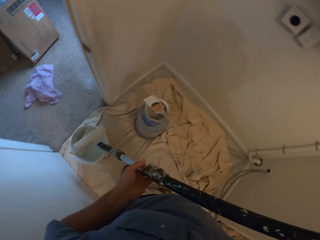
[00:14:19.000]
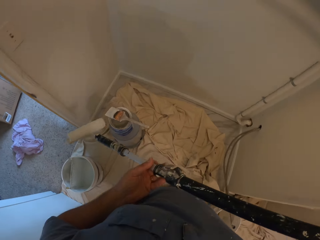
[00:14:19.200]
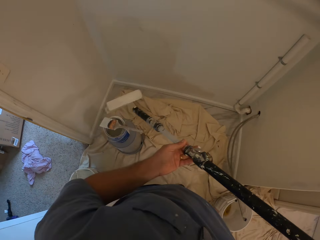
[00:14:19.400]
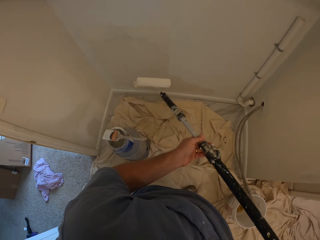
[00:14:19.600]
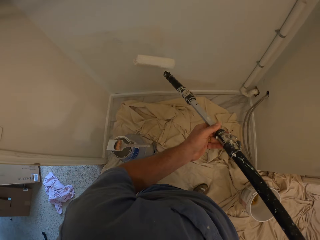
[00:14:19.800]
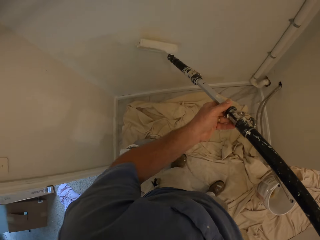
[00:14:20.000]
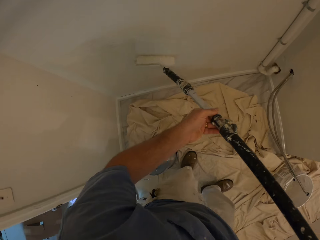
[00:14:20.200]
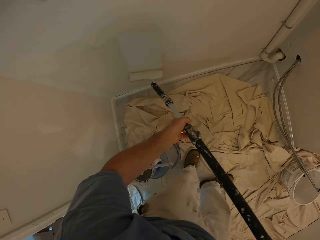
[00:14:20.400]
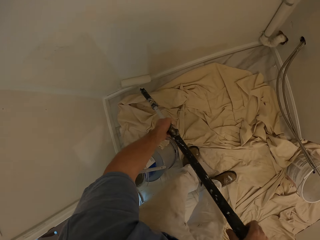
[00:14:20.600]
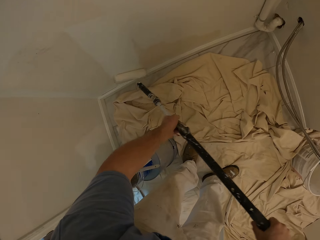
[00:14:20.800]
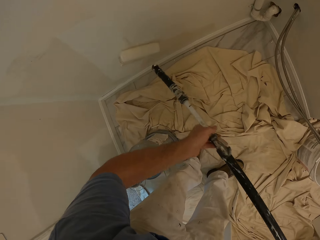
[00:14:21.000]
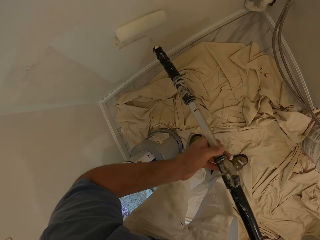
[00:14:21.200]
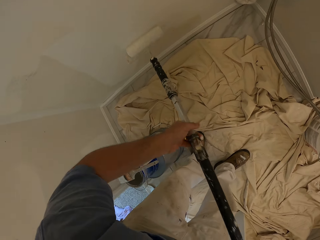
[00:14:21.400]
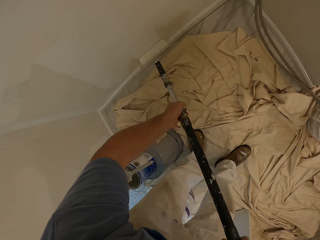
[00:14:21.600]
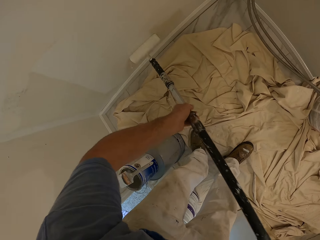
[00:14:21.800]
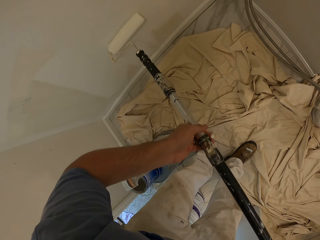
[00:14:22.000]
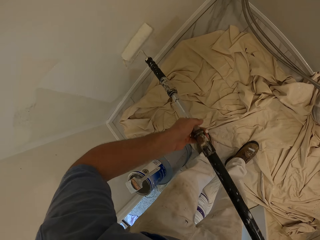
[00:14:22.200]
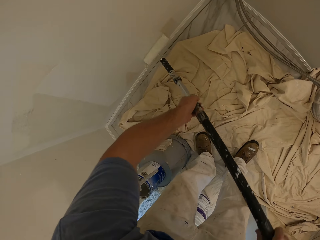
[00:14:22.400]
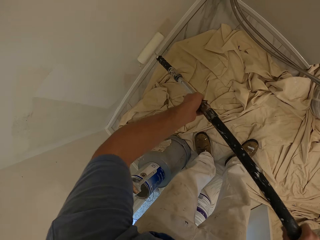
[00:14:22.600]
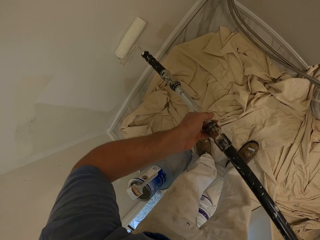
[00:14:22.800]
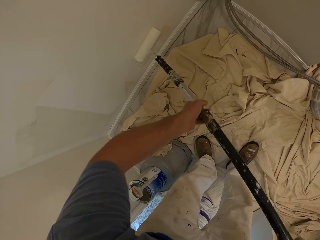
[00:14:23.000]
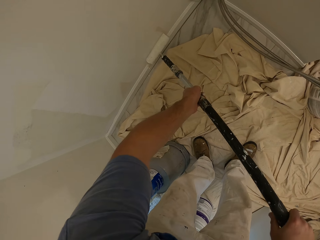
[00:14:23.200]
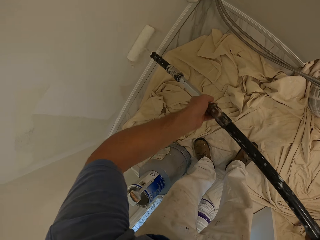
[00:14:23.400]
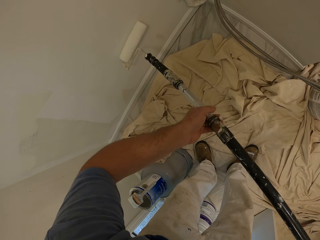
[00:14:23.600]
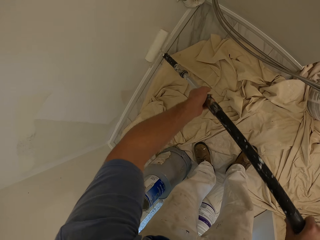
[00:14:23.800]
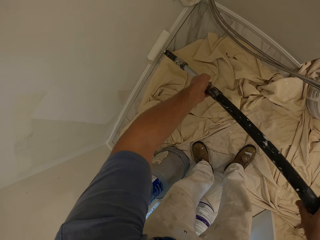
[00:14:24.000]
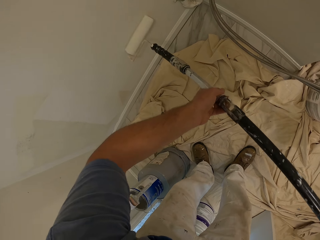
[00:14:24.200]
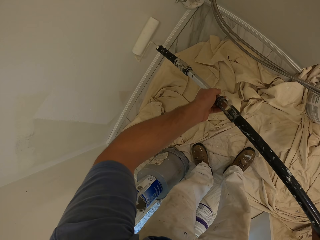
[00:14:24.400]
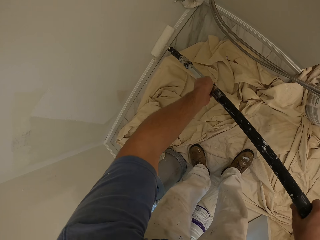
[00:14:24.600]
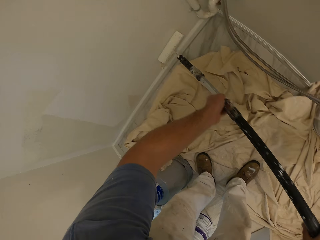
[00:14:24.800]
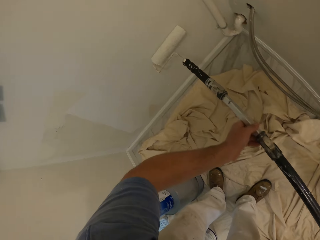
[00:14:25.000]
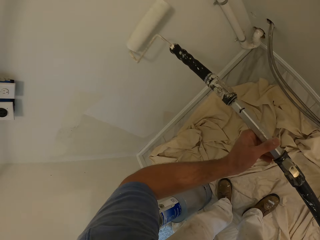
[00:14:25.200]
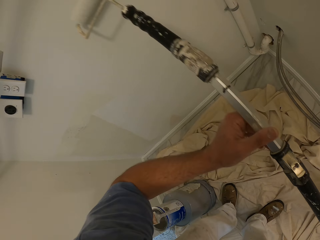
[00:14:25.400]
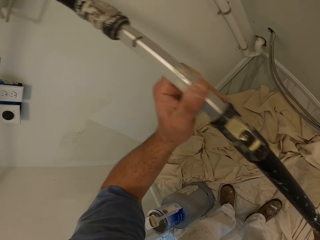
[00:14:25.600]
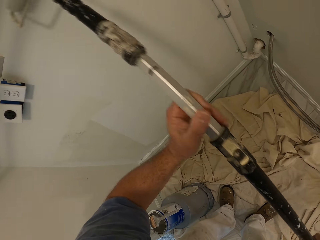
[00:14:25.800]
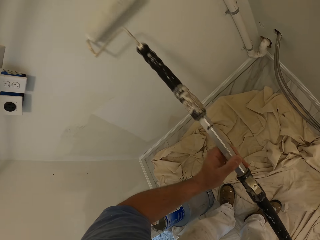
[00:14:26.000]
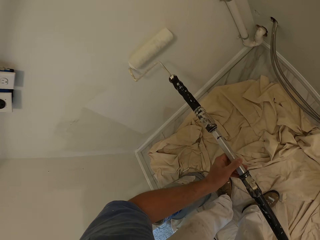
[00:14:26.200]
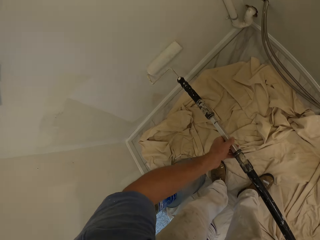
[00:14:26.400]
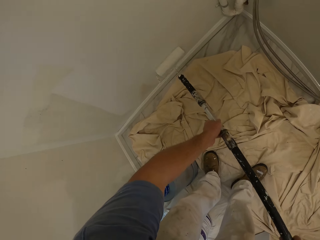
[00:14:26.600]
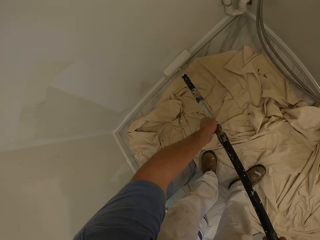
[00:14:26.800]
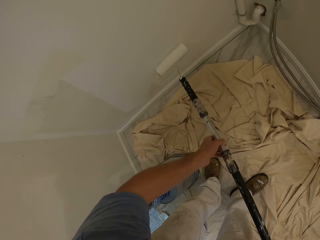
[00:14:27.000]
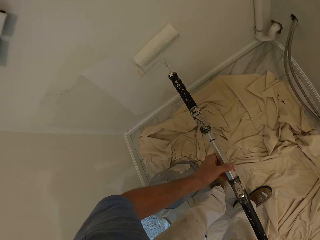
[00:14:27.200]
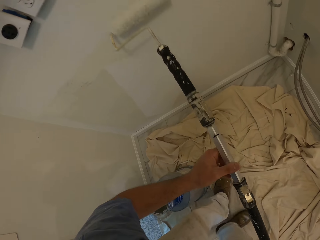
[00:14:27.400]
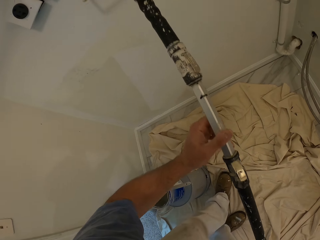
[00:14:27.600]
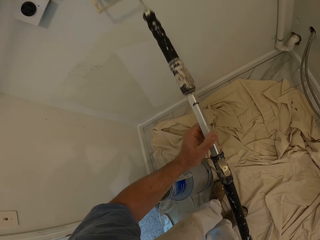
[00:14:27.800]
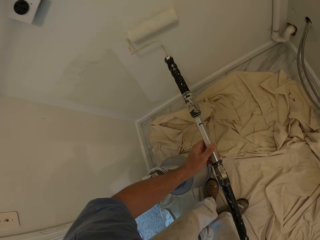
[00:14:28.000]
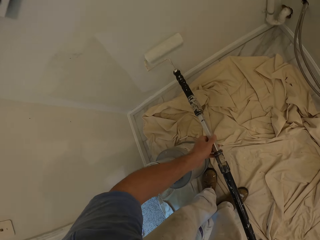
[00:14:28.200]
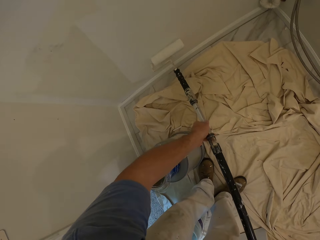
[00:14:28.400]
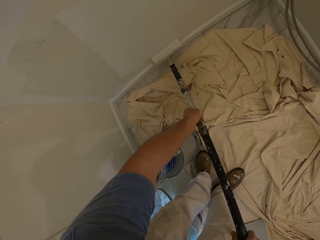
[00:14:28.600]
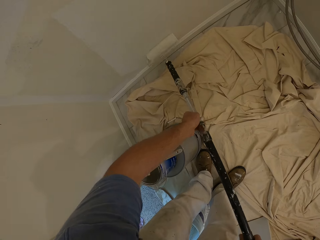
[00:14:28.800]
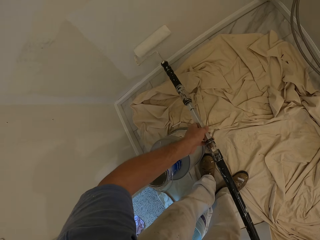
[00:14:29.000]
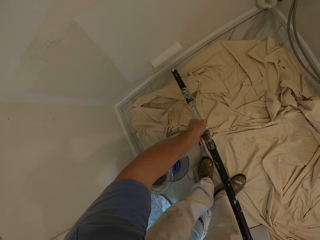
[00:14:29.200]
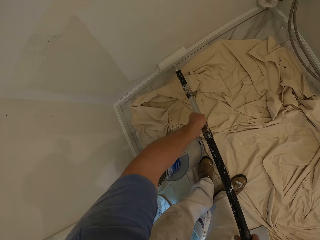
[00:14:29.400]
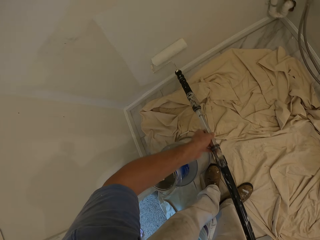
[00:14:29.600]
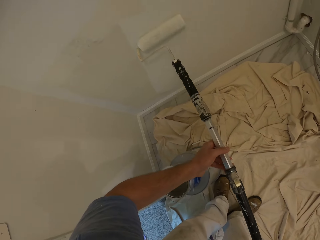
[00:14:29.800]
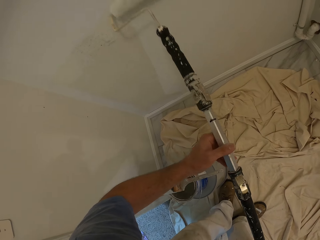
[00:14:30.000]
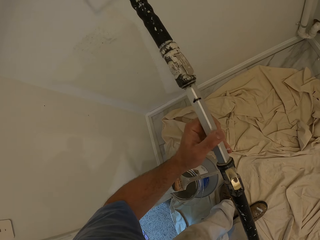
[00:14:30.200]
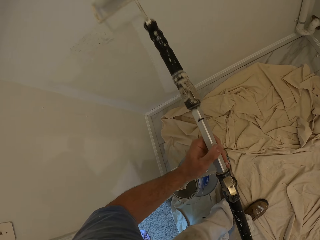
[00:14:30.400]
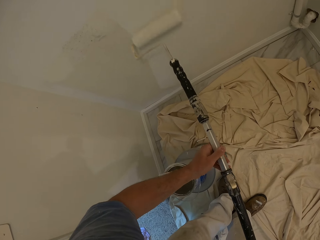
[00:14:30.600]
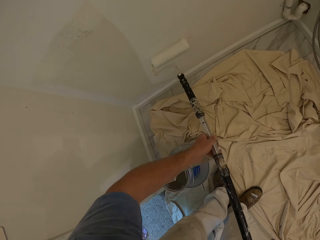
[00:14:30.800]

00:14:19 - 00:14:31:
The camera wearer removes the paint roller from the paint. They paint the wall with the paint roller.

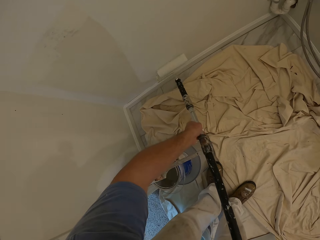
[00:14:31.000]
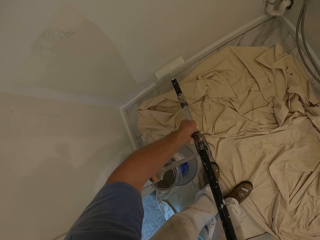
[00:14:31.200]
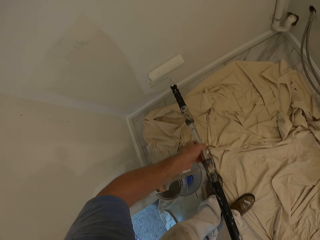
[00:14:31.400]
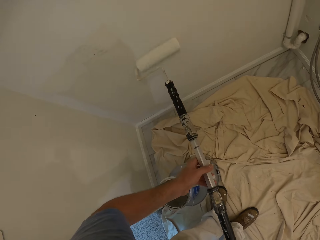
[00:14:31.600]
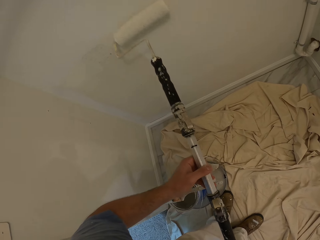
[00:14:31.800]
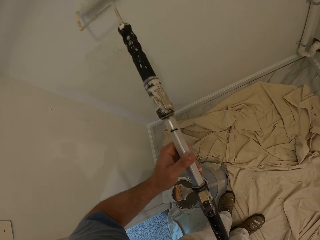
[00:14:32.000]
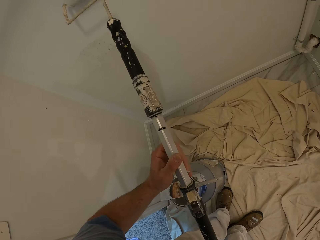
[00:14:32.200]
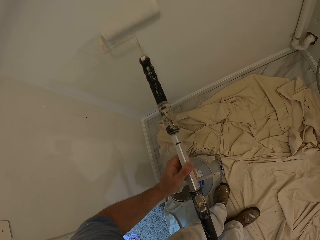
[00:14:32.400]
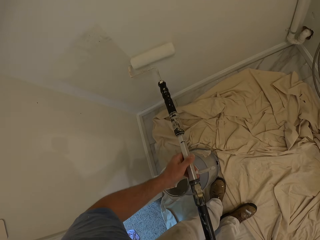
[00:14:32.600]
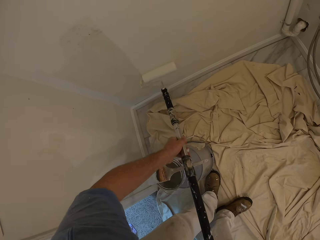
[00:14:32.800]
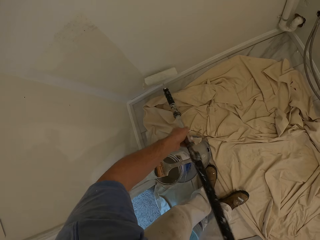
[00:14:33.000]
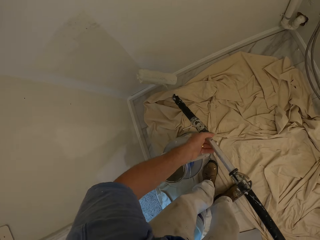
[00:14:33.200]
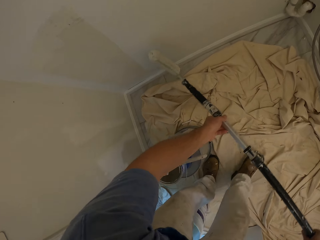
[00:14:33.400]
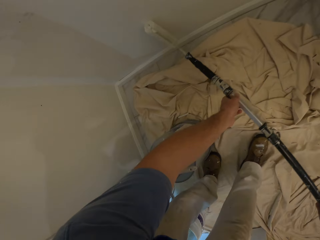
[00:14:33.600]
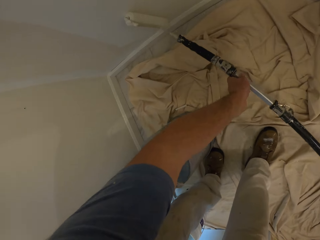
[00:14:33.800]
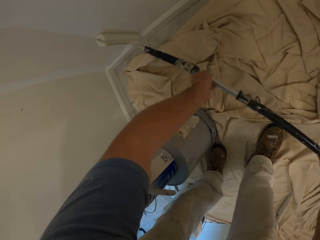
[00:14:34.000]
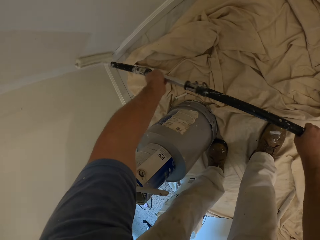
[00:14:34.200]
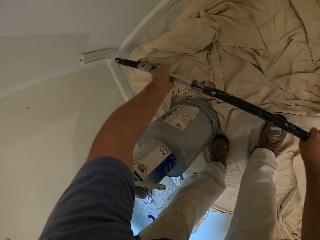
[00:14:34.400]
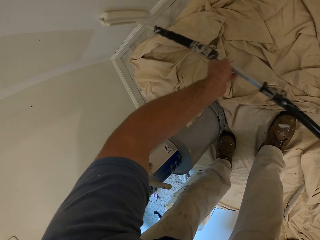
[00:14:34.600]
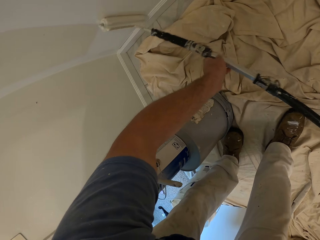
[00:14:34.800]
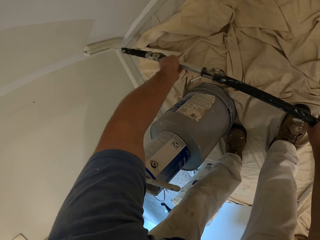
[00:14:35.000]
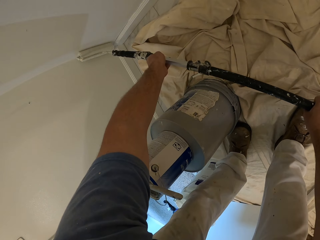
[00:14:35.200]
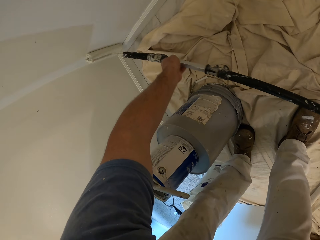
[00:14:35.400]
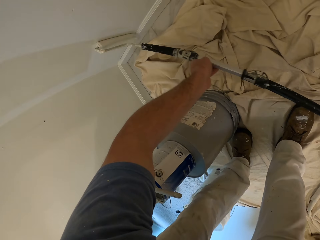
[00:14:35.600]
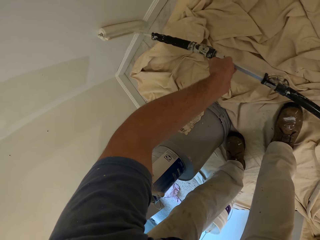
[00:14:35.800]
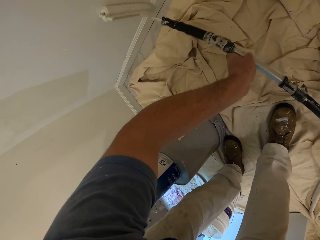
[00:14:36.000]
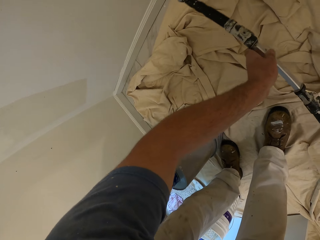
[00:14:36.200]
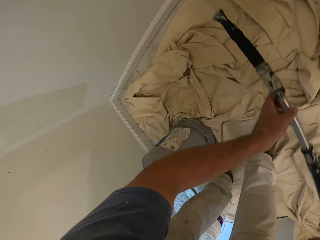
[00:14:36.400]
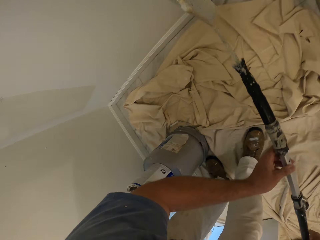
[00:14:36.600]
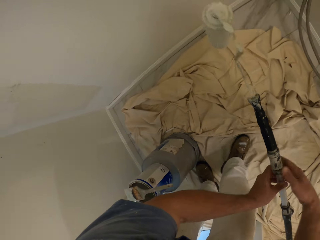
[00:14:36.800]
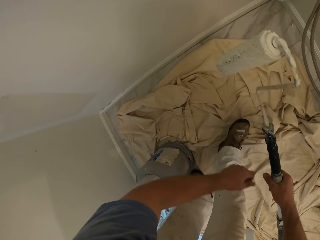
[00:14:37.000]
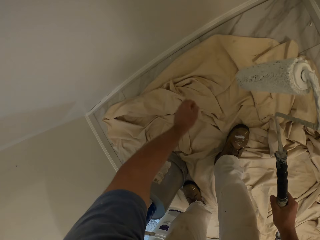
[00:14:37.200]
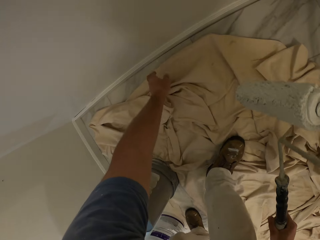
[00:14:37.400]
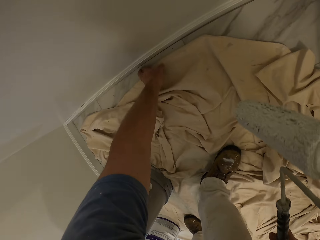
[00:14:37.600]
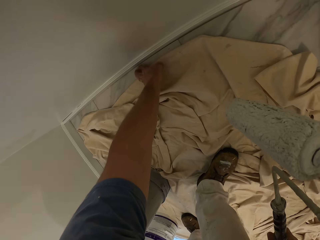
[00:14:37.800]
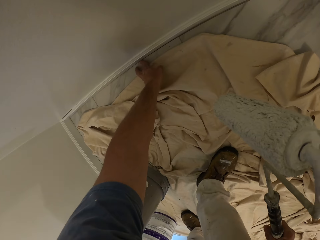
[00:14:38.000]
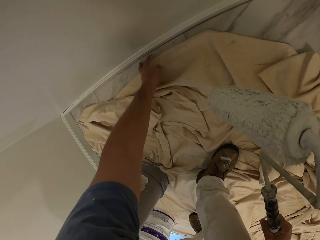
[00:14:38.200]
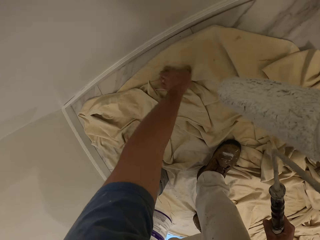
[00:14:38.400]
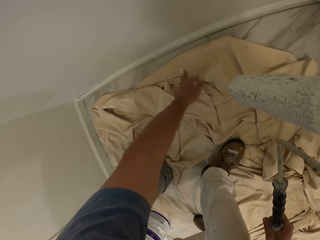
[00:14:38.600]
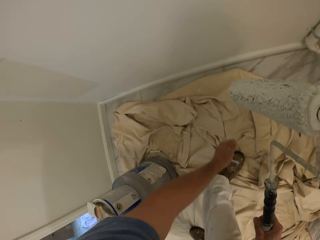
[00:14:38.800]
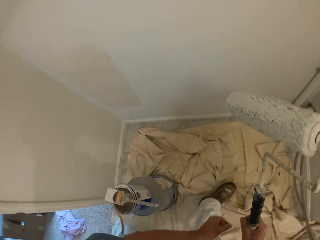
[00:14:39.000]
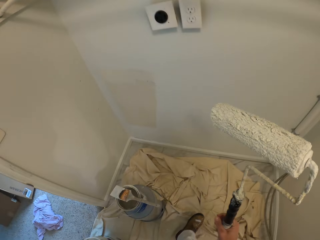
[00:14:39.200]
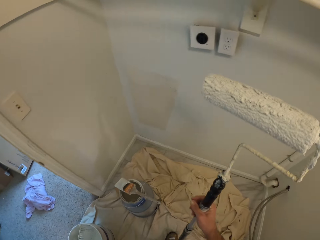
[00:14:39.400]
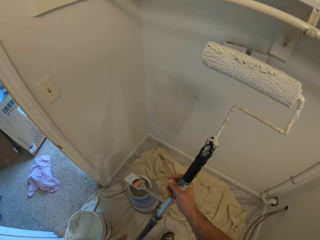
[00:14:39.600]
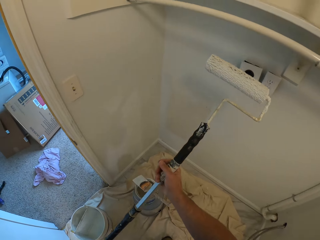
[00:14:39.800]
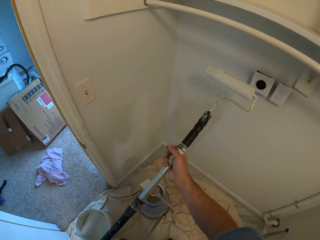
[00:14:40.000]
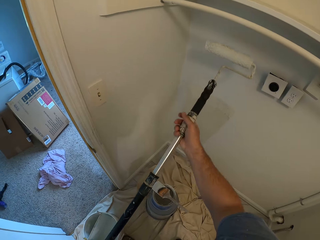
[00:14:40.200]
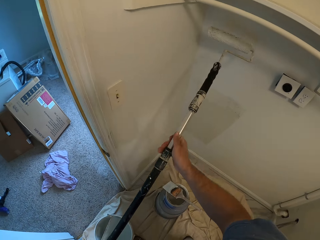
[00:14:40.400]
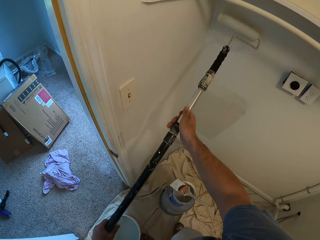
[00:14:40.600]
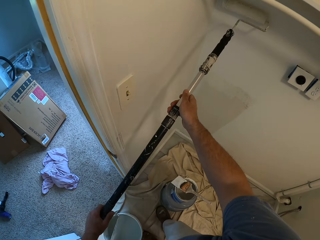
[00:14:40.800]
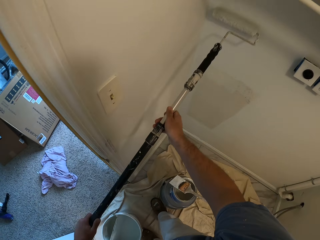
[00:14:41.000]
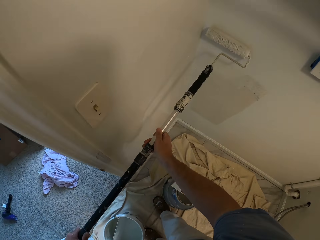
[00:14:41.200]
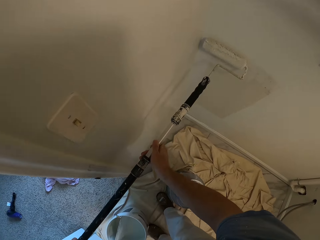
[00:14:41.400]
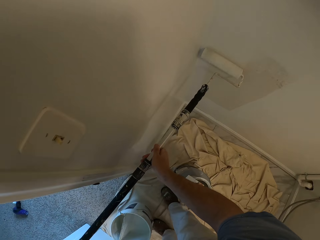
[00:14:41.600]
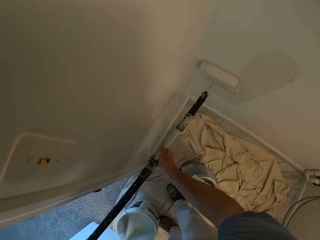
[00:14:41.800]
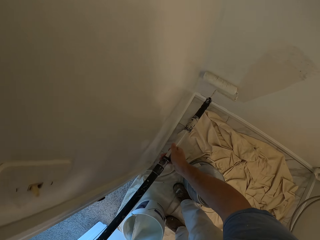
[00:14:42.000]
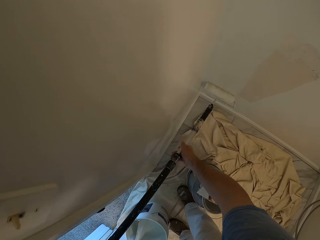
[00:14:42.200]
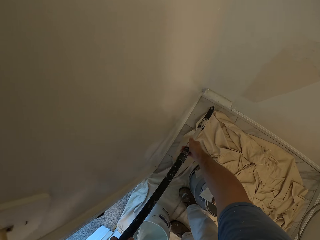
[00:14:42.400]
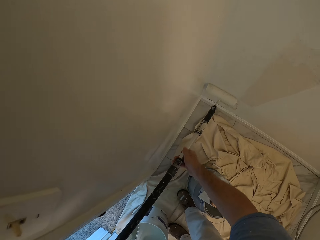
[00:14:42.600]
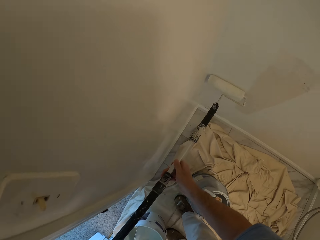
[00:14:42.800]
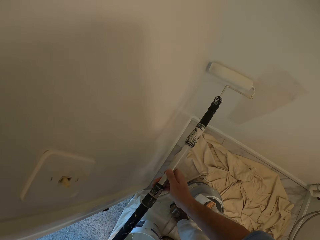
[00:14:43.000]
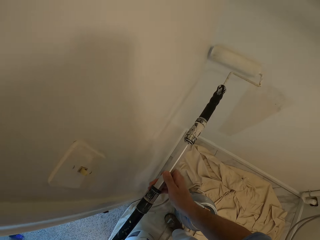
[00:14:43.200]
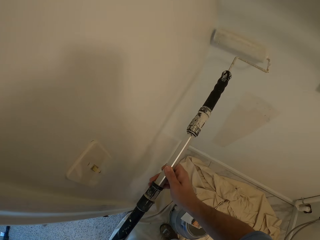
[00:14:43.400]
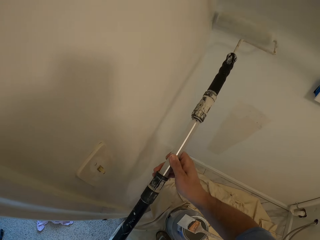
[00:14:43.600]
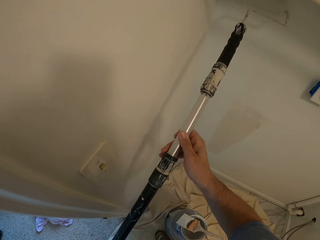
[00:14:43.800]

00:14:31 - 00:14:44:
The camera wearer touches the floor. He touches the wall with his left hand. He wipes his finger. He removes his left hand from the wall. He paints the wall with the paint roller.
